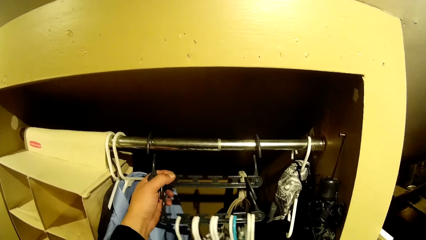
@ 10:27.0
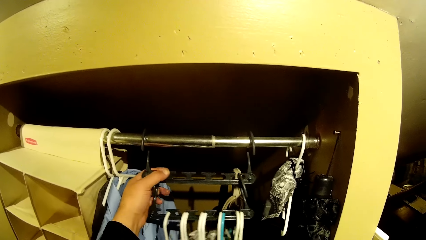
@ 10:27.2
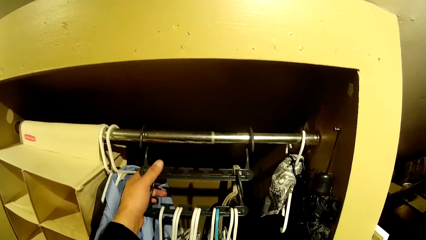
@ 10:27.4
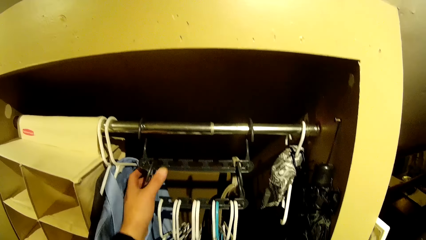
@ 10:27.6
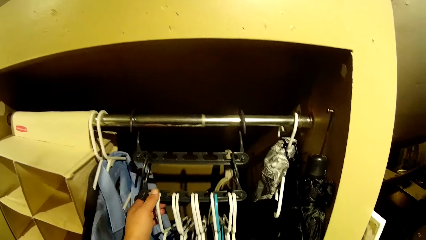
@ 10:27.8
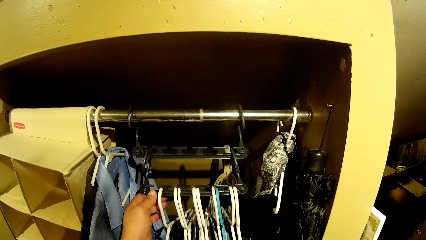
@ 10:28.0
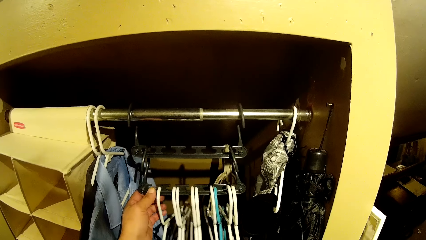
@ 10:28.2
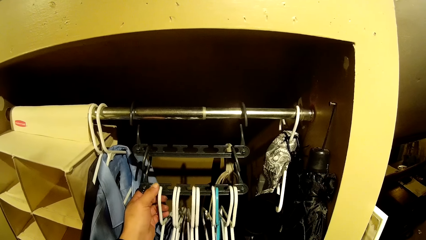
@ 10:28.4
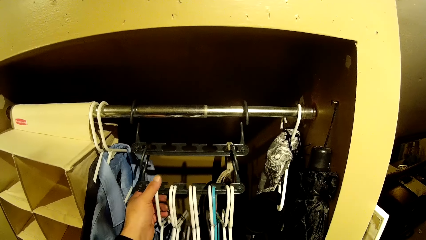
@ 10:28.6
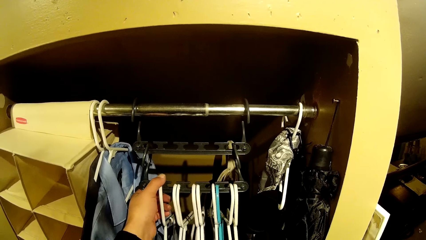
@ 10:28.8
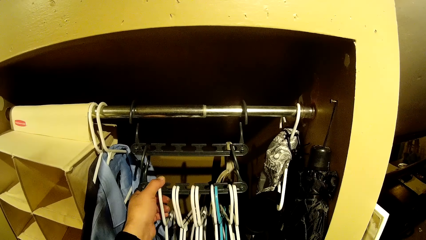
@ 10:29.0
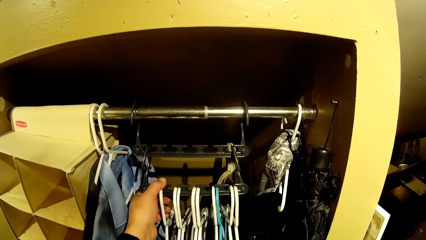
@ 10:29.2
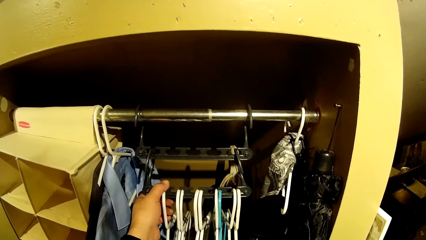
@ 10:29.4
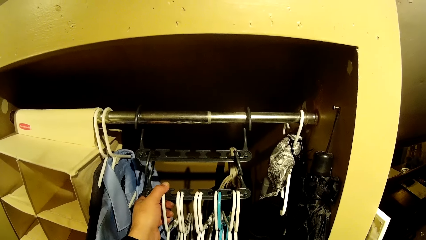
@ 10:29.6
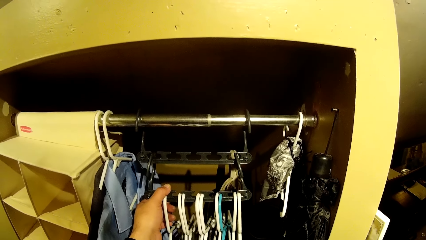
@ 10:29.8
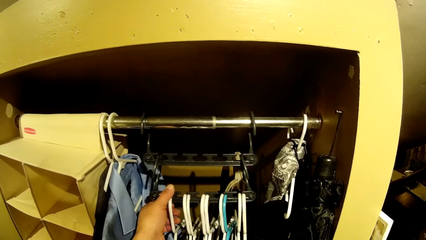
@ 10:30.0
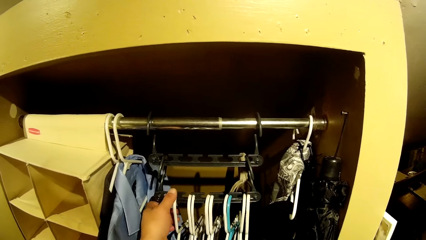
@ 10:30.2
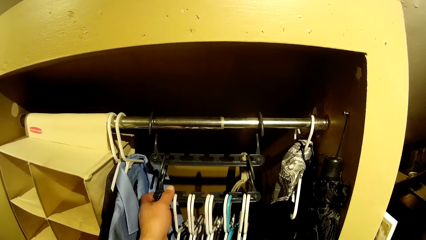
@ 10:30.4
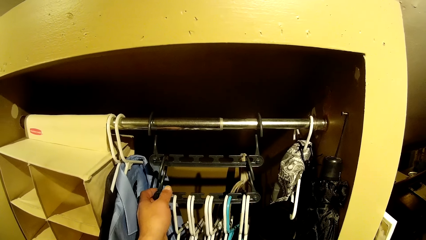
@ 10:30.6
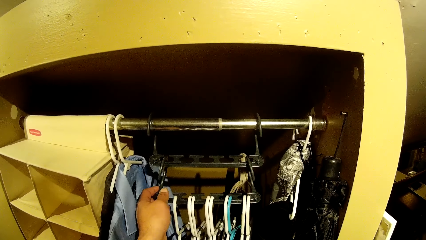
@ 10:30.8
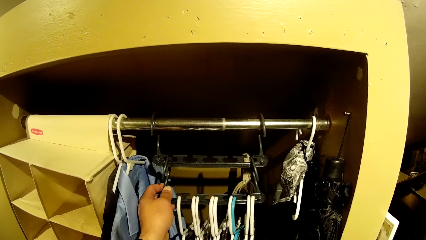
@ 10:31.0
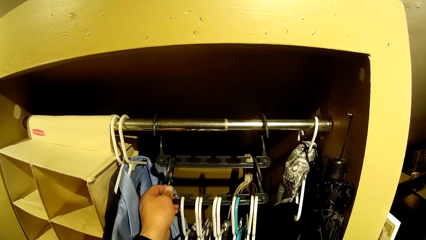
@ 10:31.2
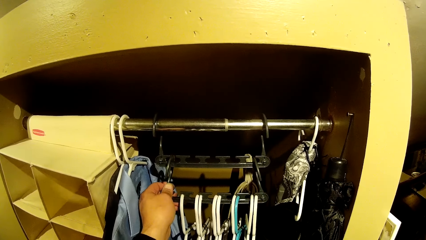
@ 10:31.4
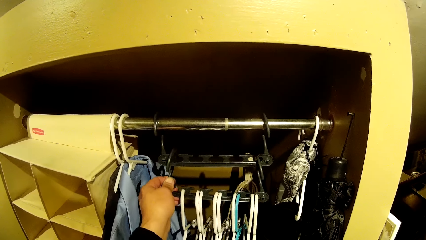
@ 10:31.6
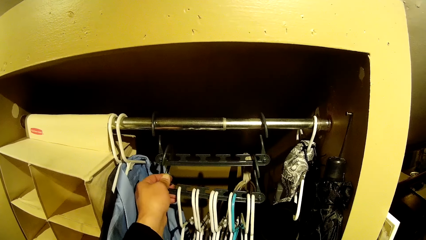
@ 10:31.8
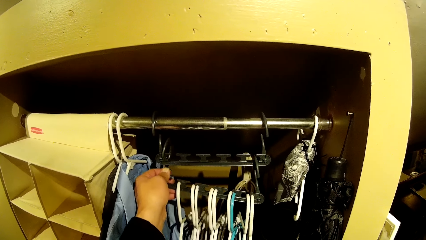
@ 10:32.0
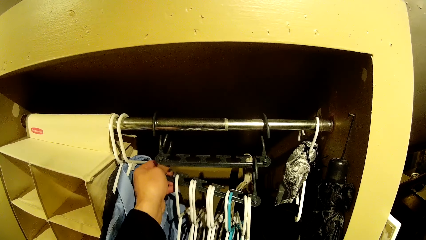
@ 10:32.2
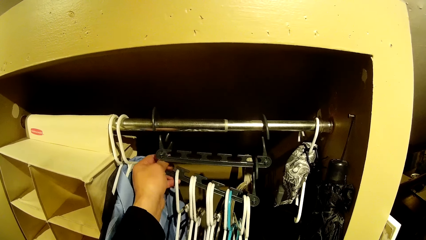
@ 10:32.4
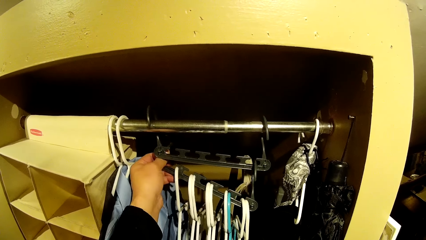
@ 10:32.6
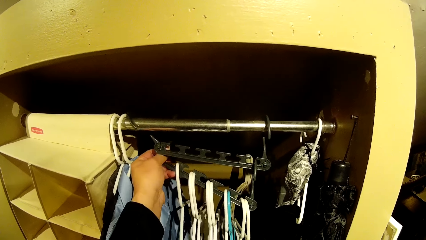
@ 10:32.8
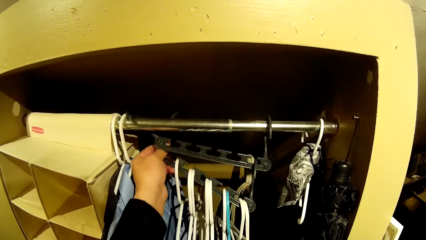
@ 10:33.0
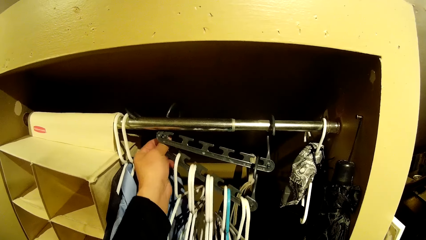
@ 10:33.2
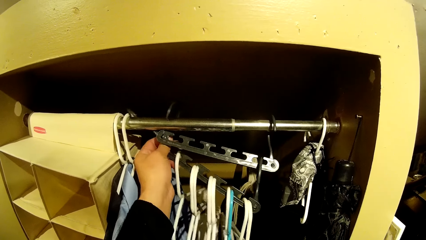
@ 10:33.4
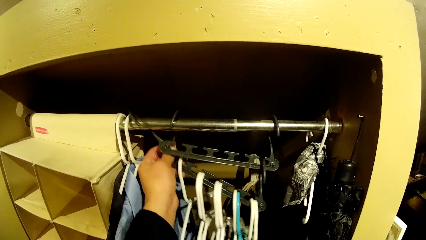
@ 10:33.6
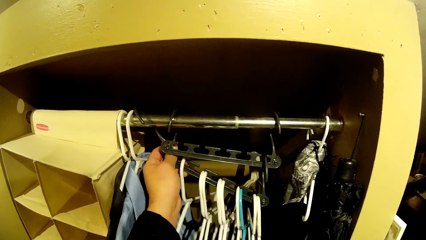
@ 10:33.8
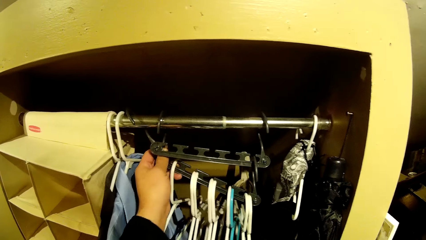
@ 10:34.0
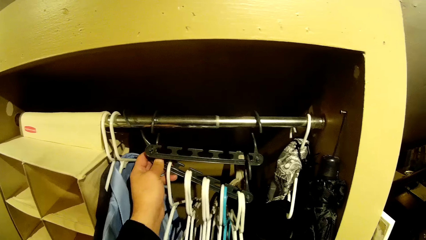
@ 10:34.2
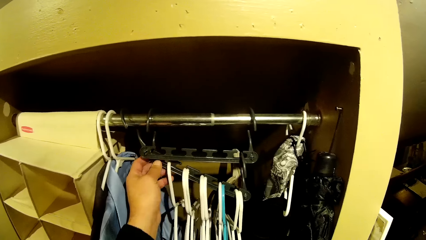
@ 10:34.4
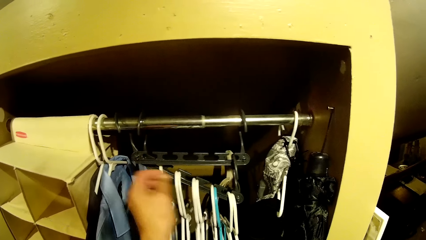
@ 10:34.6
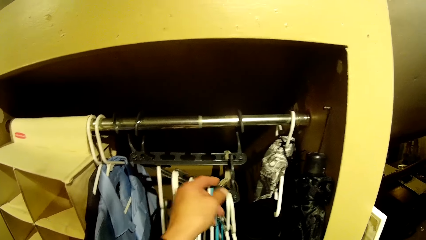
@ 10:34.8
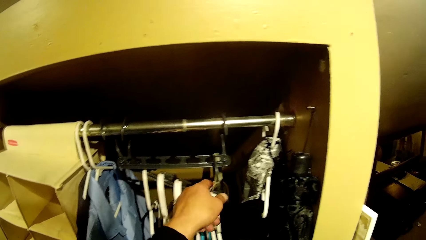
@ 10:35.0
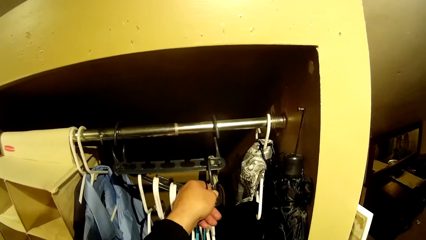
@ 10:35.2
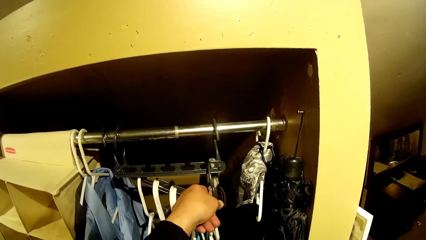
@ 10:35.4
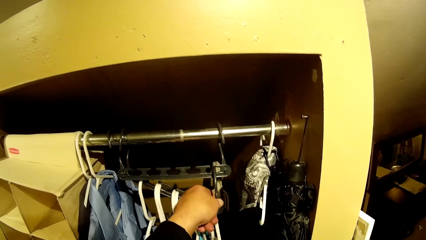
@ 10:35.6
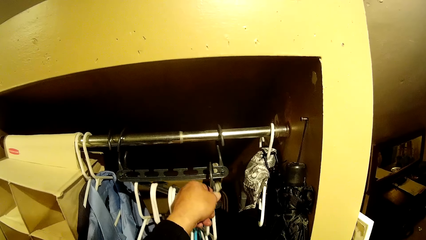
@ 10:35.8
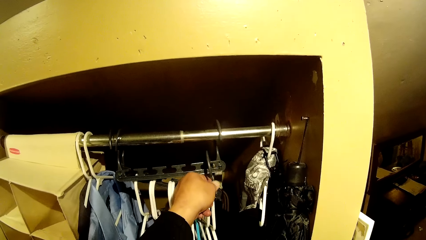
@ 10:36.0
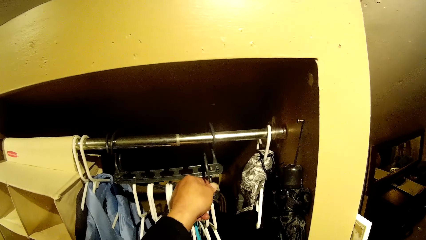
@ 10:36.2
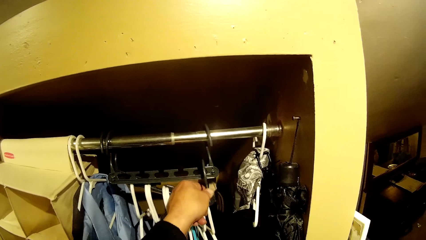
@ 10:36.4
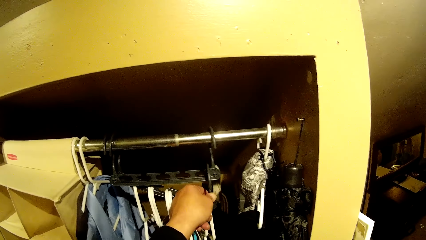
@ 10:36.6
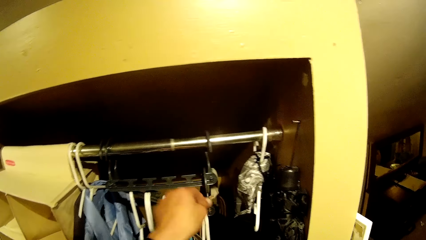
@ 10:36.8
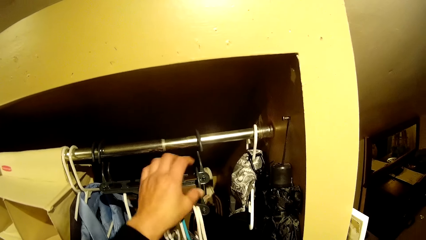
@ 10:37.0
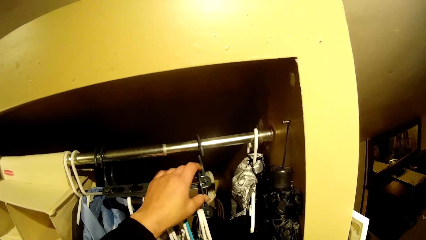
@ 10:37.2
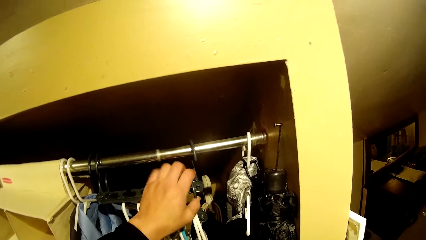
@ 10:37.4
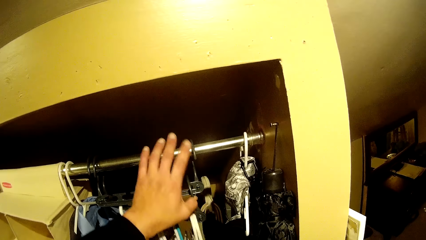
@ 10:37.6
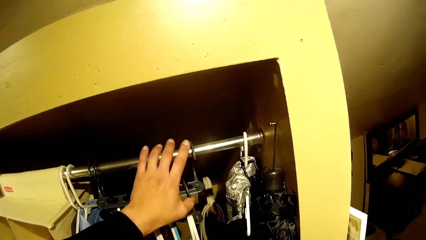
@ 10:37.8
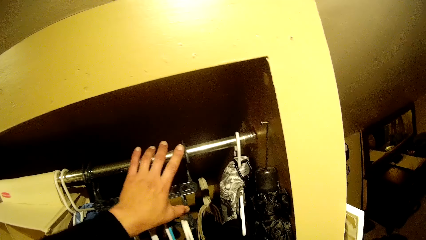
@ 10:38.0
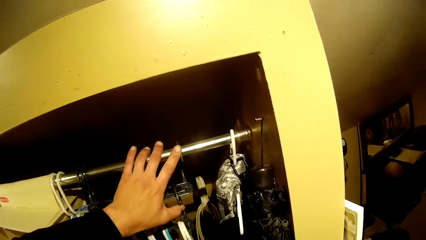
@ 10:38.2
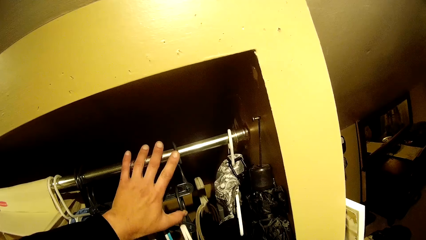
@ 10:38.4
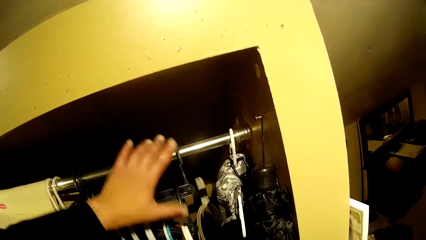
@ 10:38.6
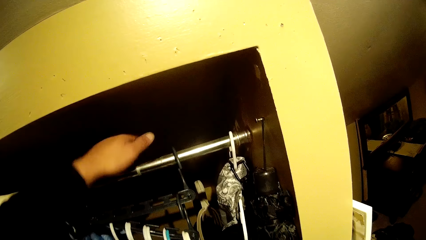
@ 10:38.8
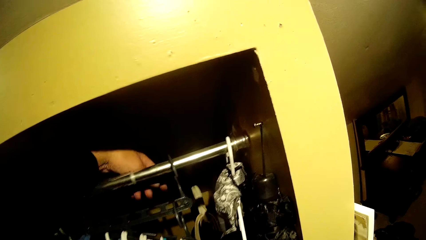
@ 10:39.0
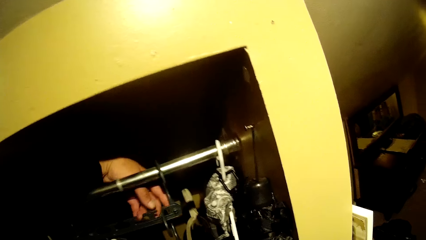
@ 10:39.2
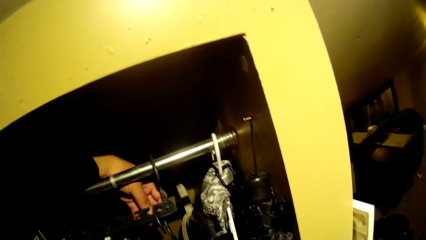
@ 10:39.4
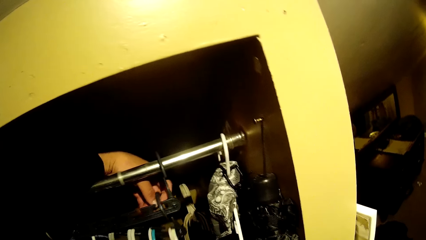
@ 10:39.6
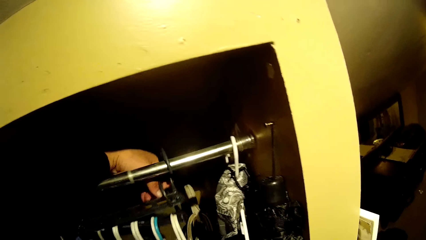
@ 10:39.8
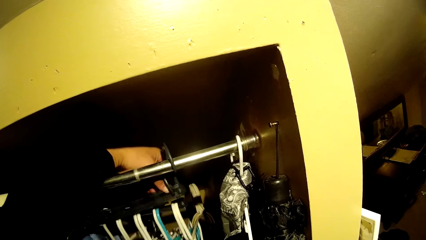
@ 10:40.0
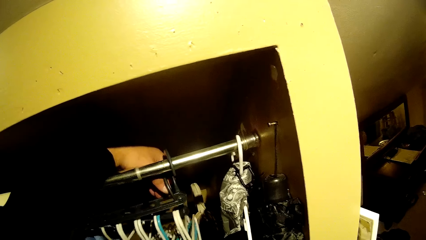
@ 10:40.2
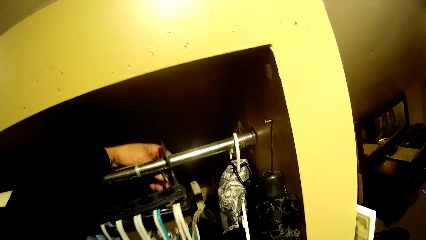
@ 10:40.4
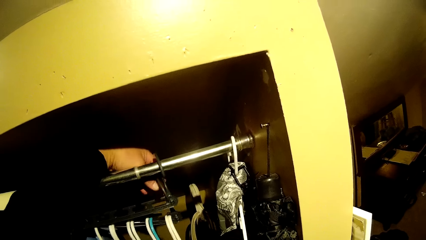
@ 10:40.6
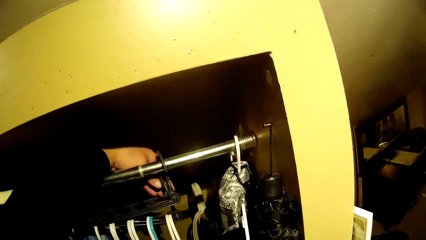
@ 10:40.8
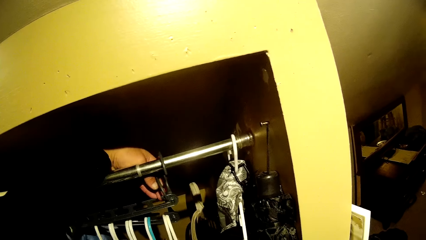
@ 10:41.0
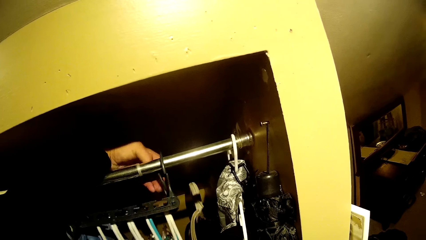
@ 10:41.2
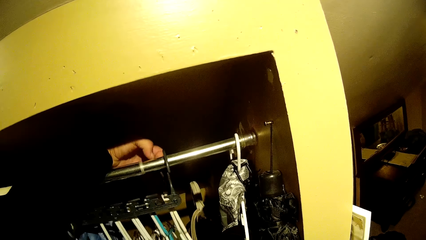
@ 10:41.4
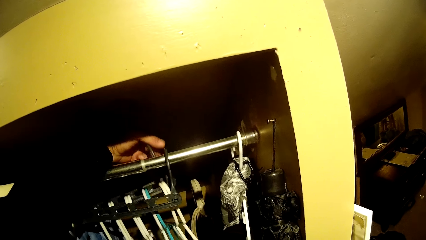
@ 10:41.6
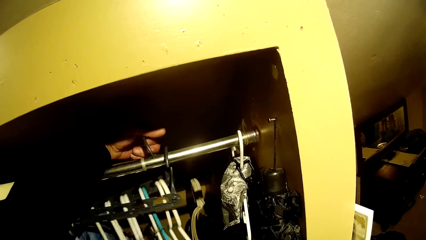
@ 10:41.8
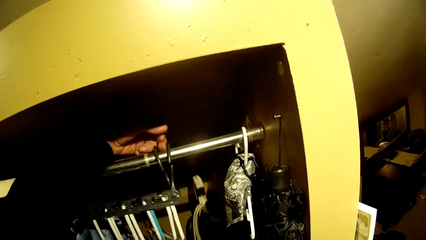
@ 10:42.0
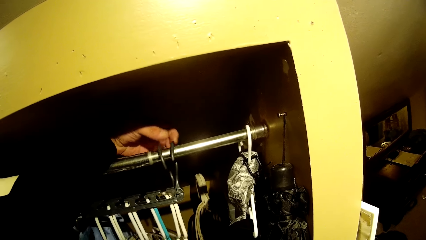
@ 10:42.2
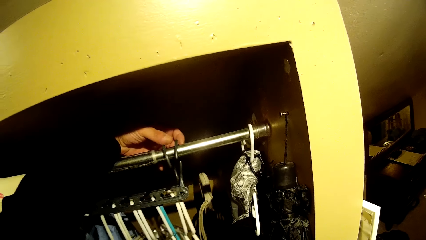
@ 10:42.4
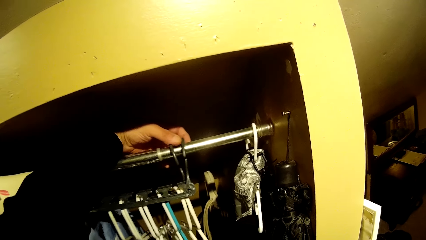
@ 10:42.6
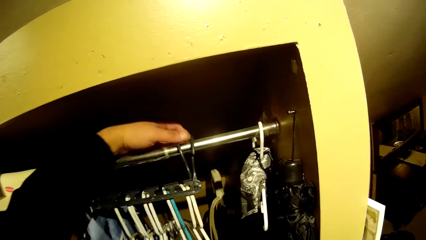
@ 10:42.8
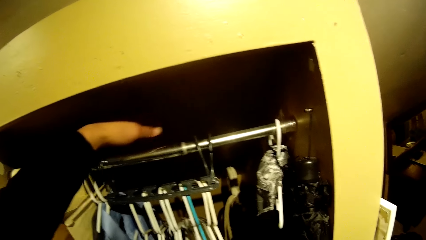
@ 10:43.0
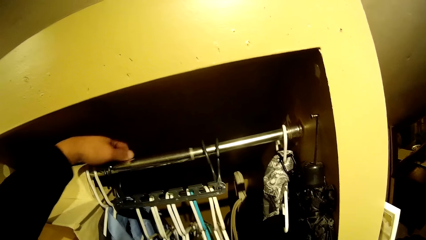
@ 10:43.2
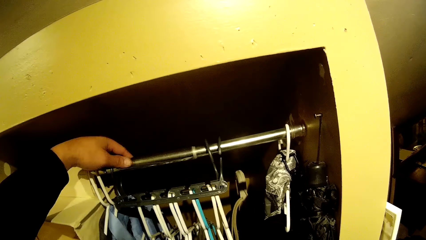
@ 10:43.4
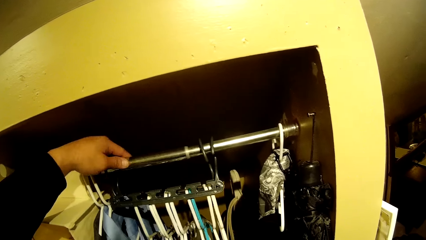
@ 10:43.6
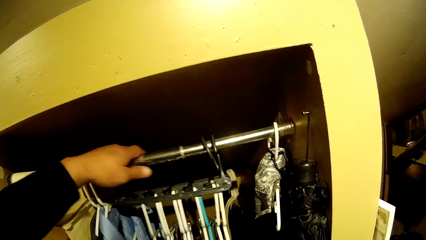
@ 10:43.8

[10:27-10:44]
The camera wearer removes the hanger holder on the hanger holder with his left hand. He hangs the hanger holder in the wardrobe with his left hand.
